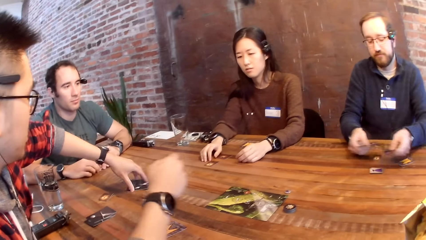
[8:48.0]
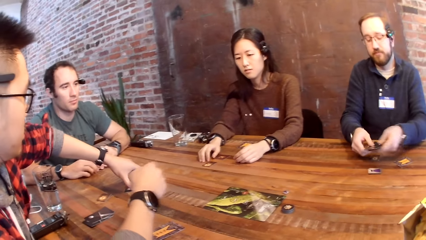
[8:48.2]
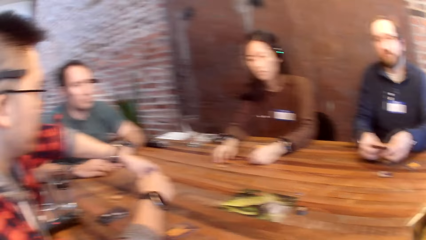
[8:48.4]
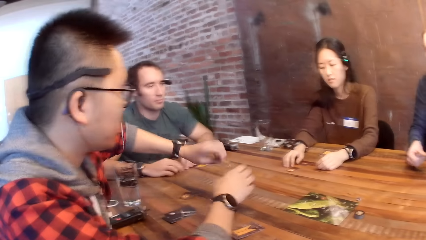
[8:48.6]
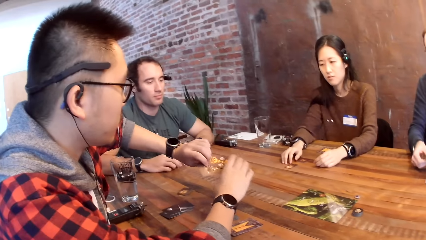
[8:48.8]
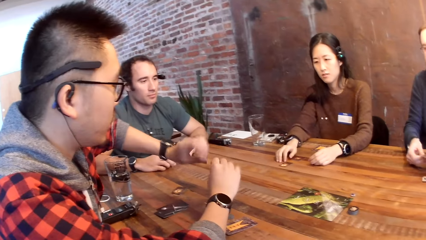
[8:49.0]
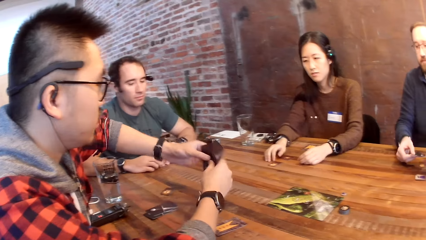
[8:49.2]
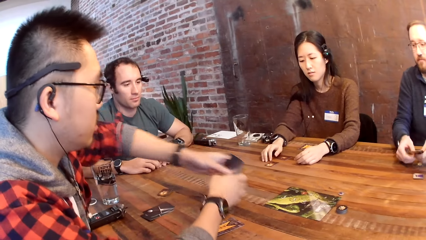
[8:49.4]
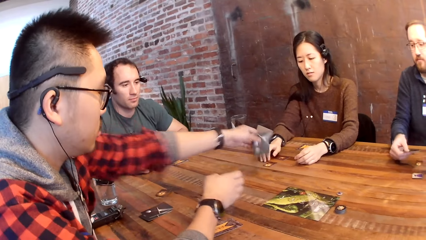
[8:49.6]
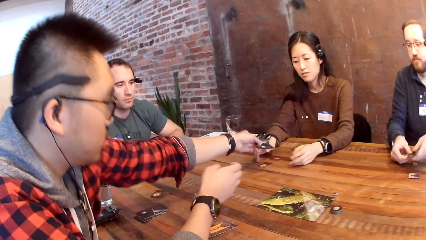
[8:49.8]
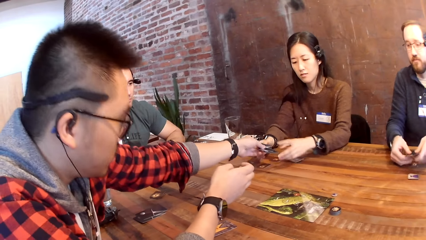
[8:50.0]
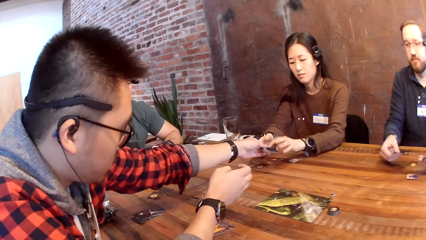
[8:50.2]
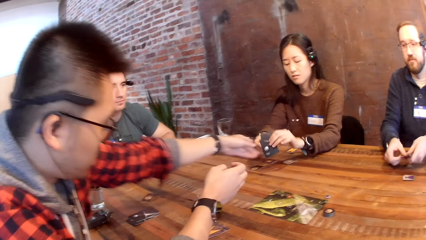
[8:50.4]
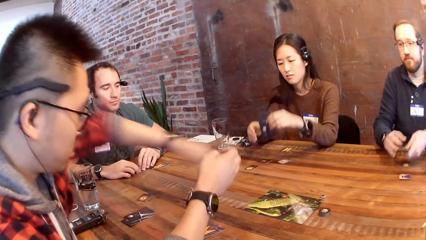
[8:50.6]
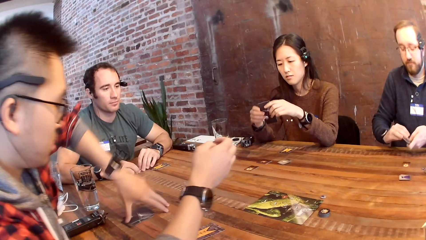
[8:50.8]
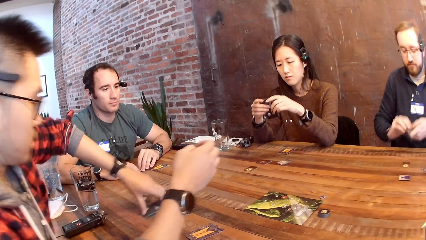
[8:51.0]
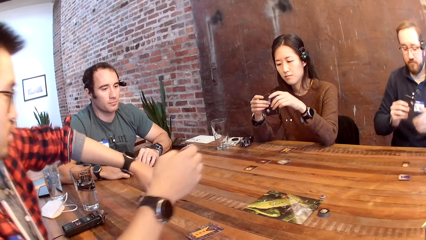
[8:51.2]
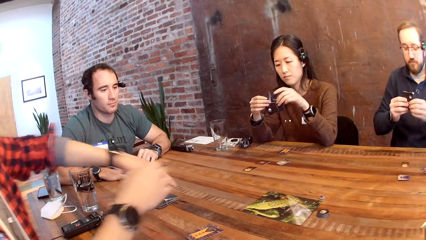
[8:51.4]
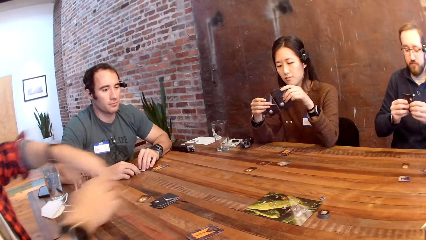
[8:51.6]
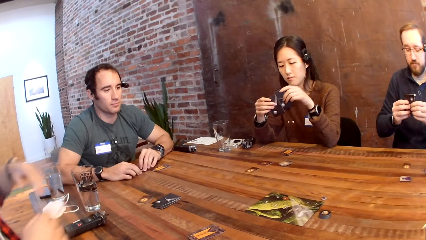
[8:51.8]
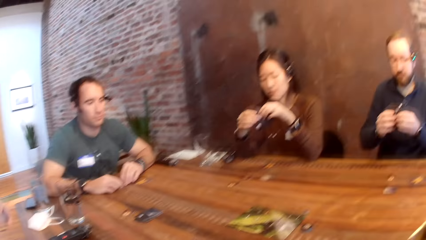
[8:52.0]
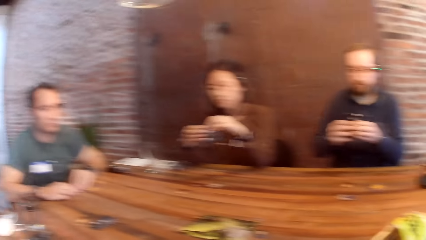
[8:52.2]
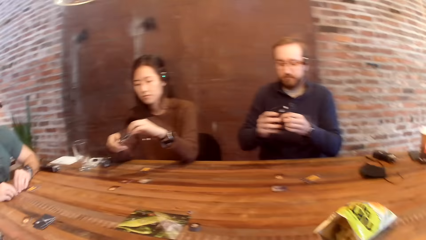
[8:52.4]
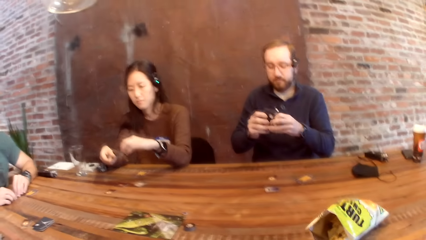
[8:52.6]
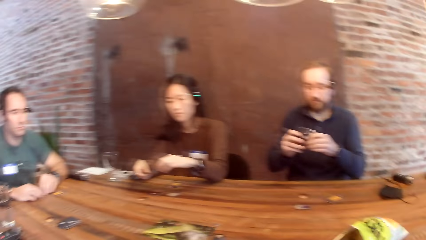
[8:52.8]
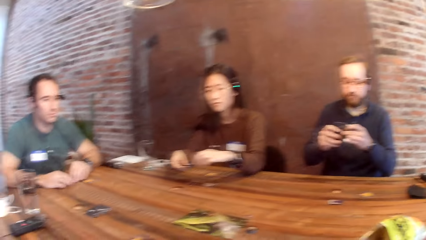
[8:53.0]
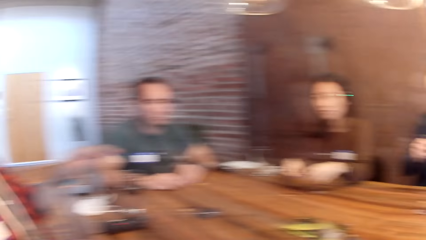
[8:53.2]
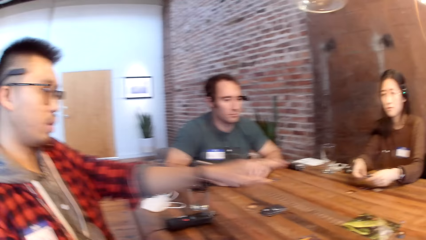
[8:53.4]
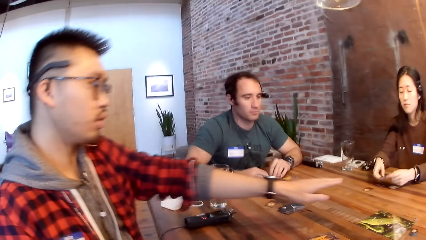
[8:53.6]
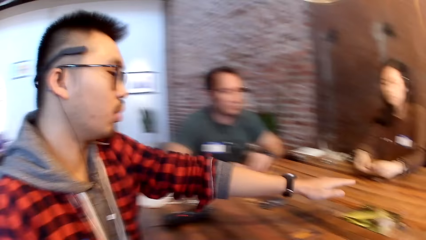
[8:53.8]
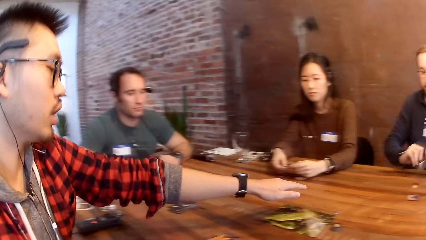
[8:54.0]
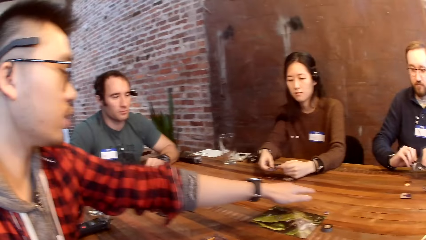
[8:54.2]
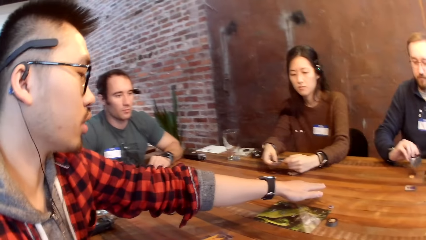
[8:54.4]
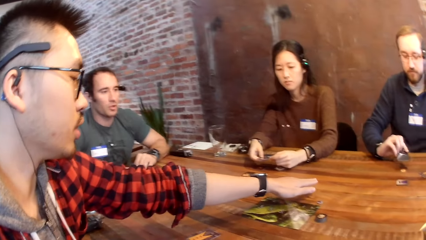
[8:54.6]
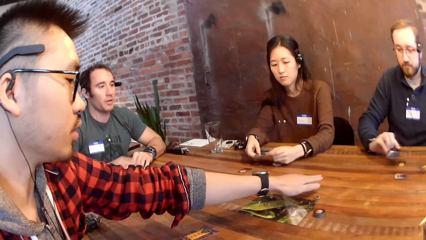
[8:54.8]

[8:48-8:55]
The man is shuffling the cards.

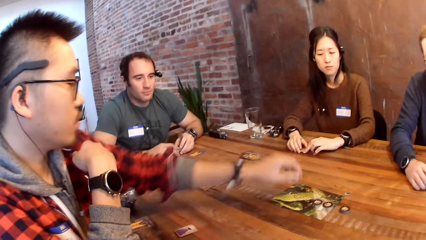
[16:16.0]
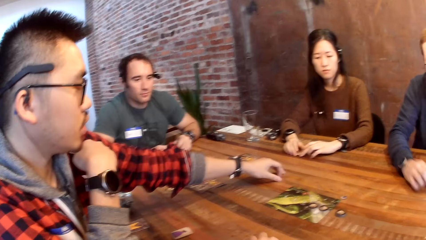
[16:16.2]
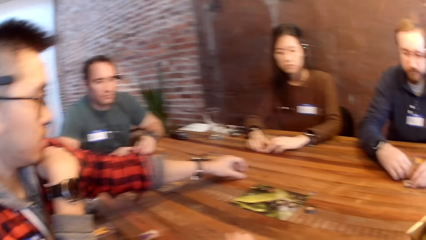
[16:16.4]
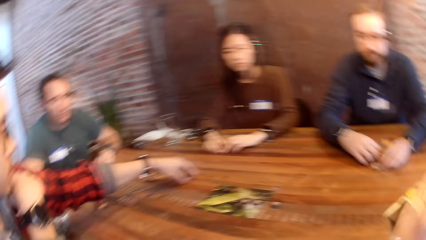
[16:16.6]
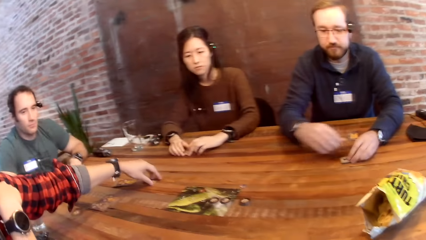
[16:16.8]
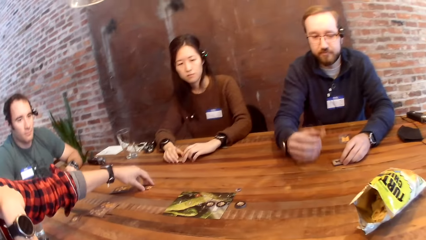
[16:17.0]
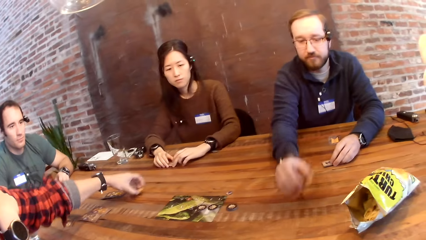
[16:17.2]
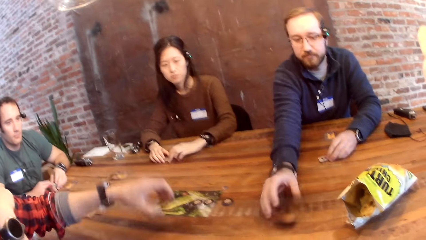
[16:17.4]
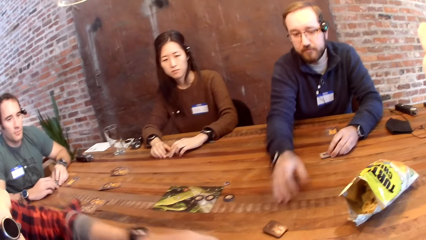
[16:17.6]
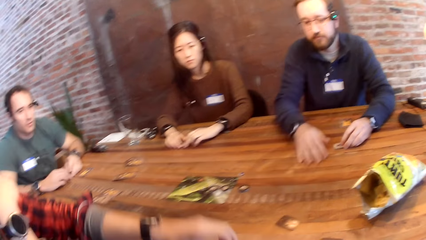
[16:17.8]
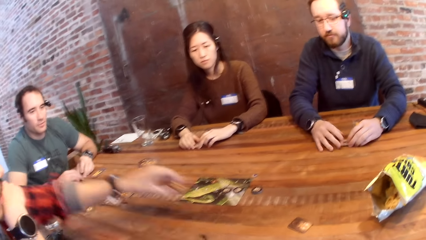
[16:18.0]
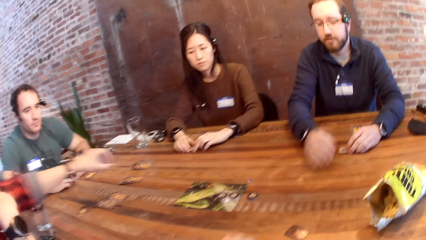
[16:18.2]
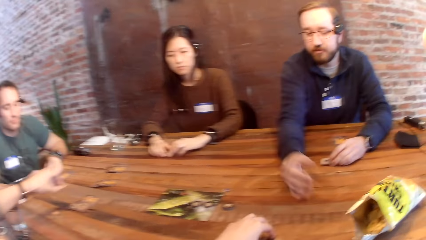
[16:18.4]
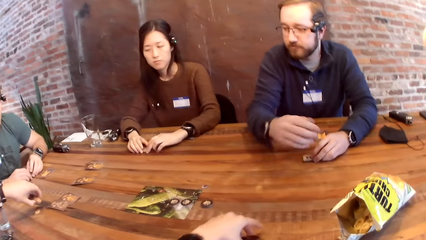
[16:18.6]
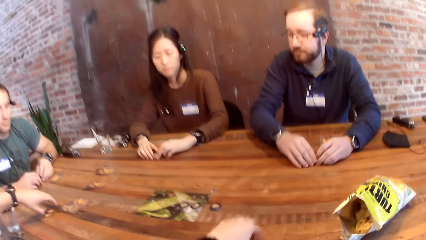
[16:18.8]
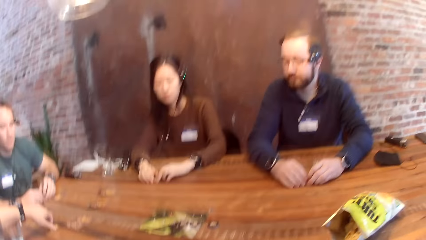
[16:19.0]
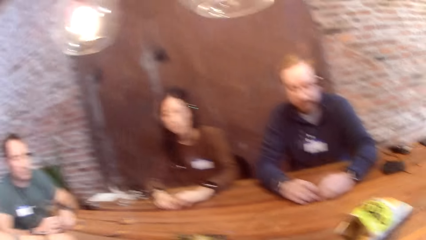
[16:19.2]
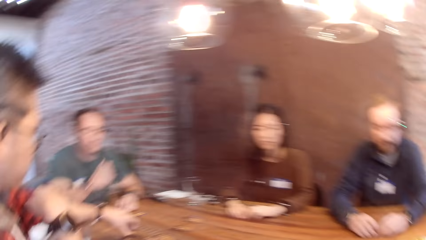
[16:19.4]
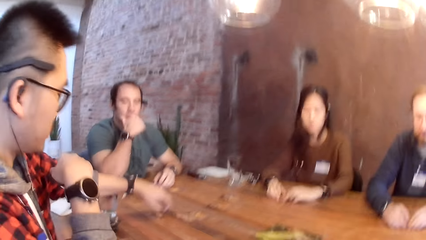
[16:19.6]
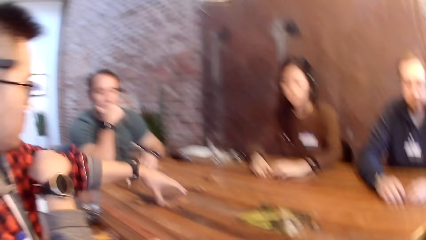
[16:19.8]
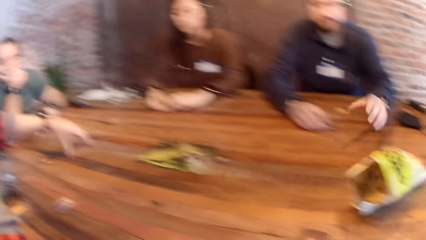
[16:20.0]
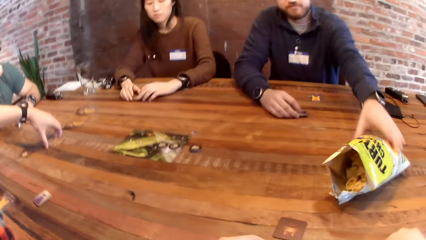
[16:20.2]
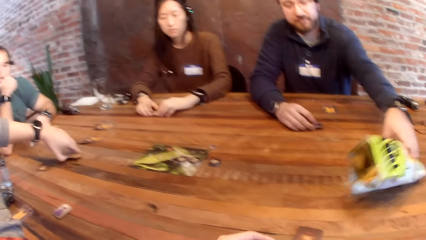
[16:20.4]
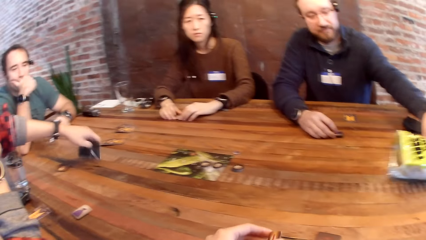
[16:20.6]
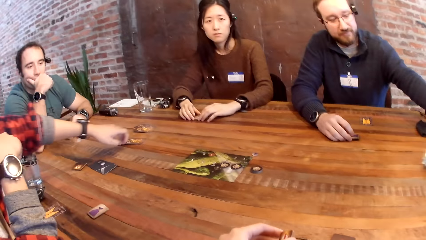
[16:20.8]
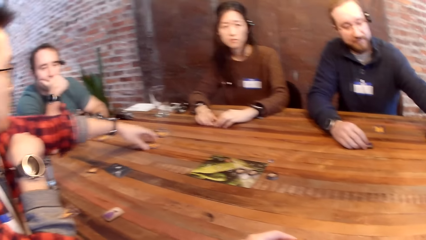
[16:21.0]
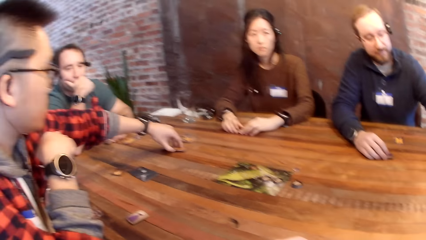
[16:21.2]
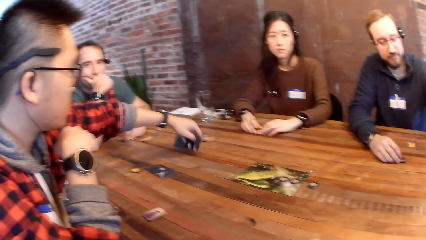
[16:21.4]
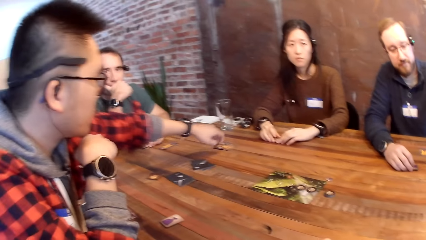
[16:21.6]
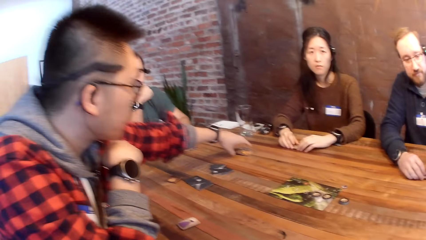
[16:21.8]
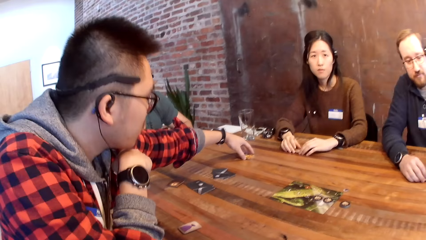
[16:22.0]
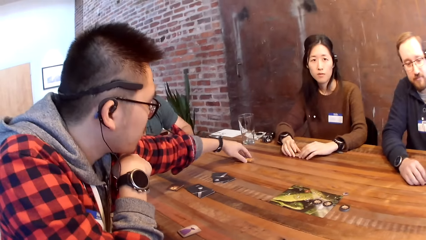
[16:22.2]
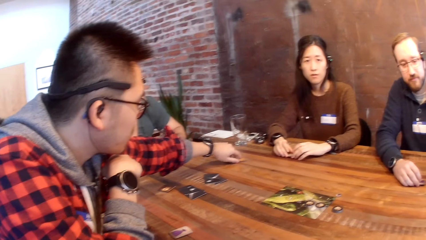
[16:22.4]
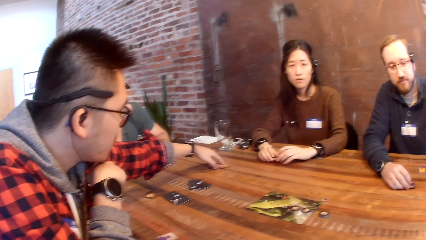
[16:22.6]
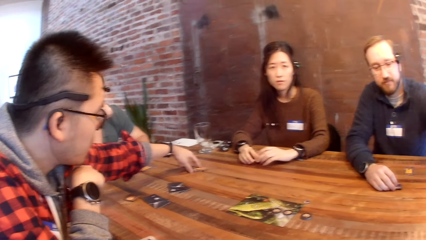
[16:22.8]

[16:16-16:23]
The man keeps the card down.
